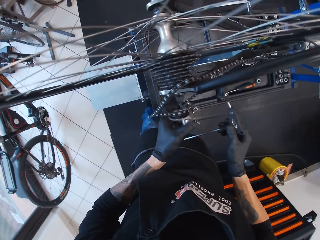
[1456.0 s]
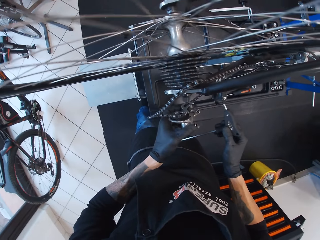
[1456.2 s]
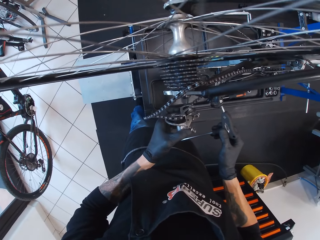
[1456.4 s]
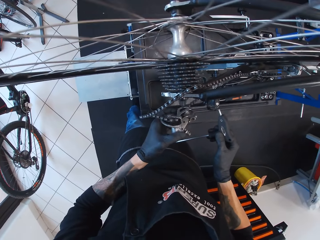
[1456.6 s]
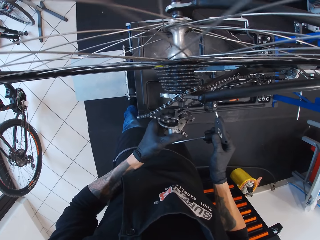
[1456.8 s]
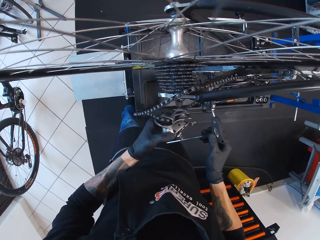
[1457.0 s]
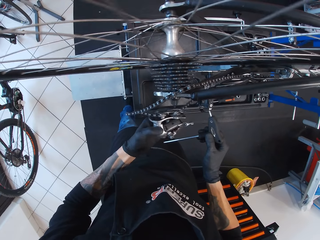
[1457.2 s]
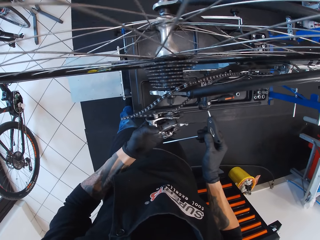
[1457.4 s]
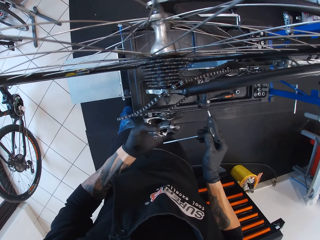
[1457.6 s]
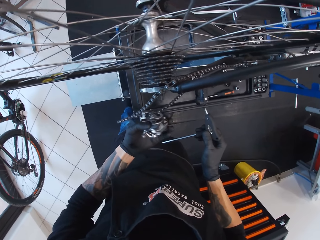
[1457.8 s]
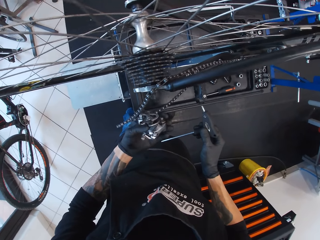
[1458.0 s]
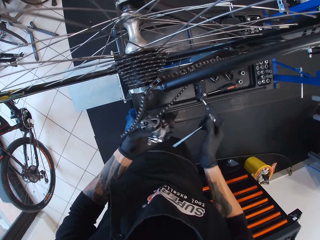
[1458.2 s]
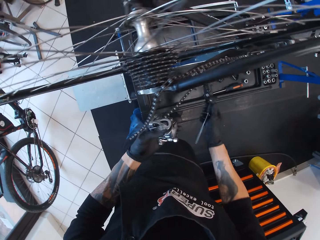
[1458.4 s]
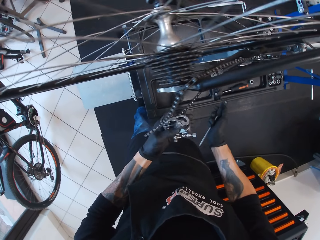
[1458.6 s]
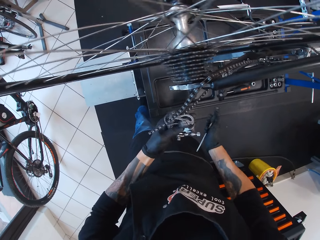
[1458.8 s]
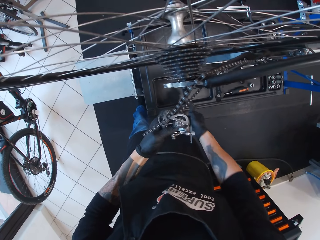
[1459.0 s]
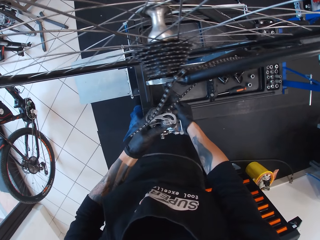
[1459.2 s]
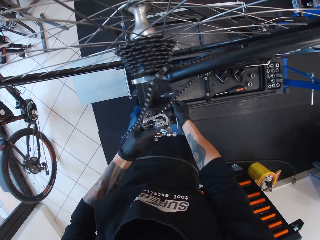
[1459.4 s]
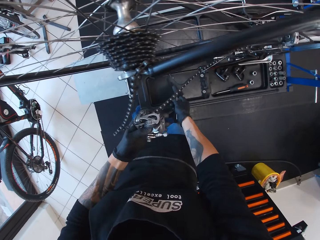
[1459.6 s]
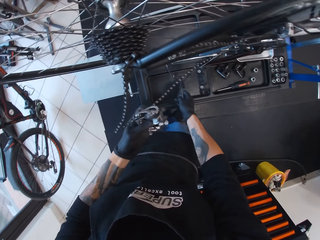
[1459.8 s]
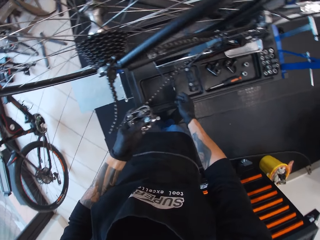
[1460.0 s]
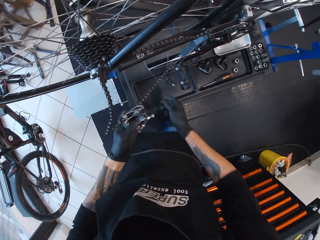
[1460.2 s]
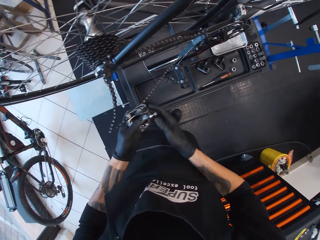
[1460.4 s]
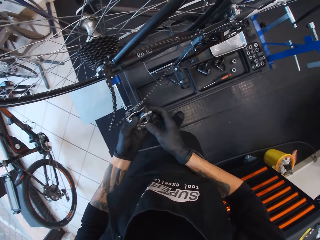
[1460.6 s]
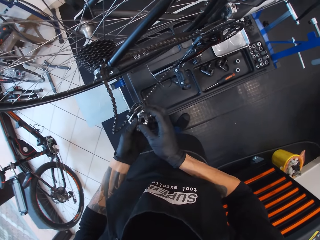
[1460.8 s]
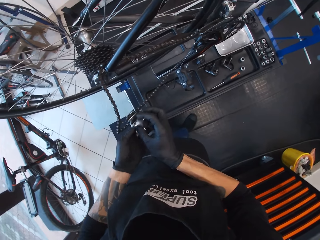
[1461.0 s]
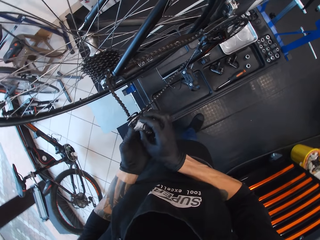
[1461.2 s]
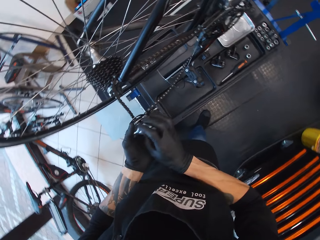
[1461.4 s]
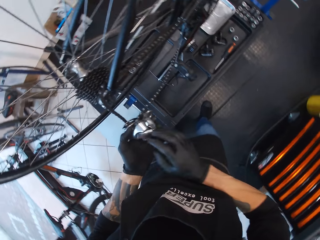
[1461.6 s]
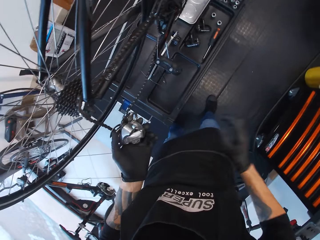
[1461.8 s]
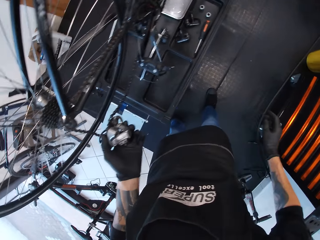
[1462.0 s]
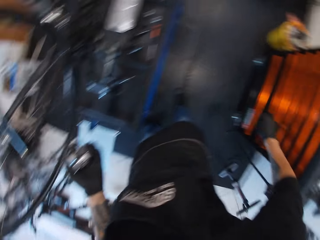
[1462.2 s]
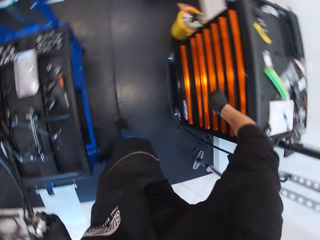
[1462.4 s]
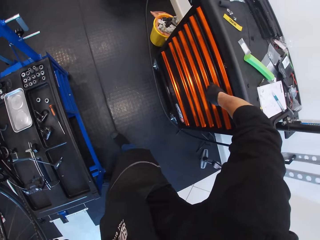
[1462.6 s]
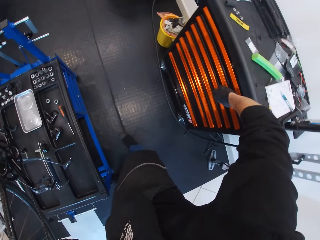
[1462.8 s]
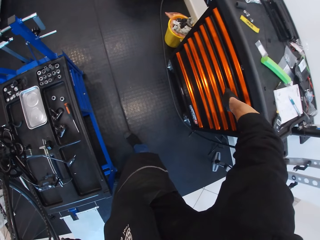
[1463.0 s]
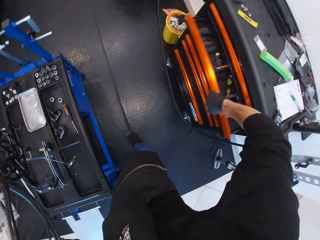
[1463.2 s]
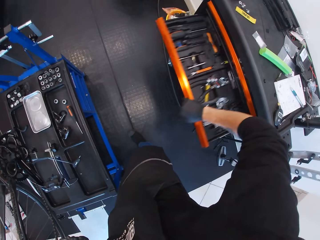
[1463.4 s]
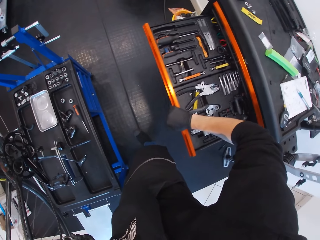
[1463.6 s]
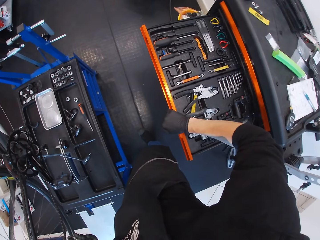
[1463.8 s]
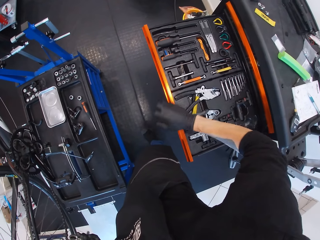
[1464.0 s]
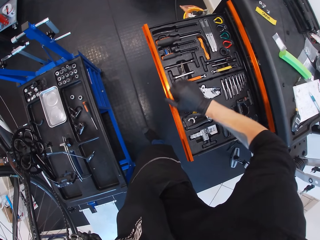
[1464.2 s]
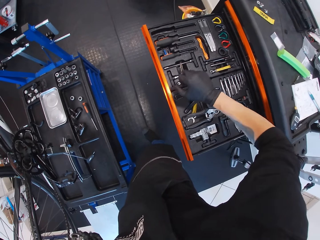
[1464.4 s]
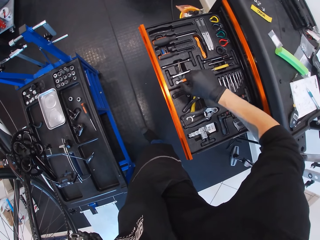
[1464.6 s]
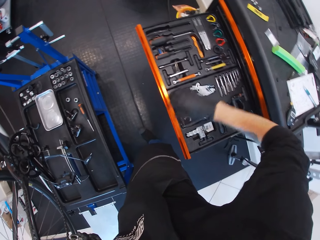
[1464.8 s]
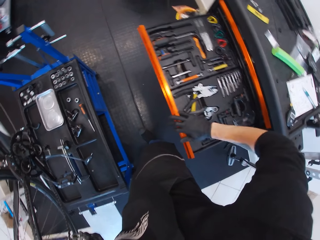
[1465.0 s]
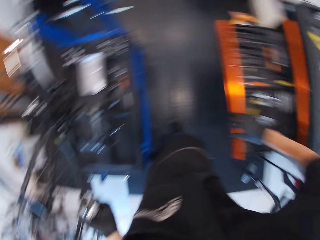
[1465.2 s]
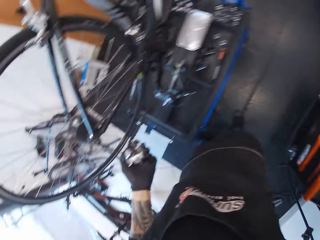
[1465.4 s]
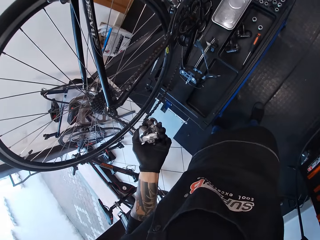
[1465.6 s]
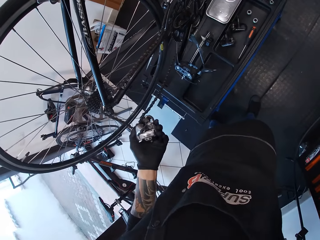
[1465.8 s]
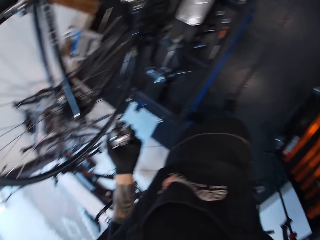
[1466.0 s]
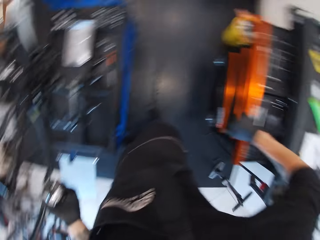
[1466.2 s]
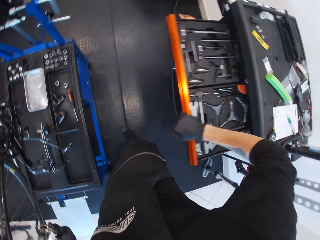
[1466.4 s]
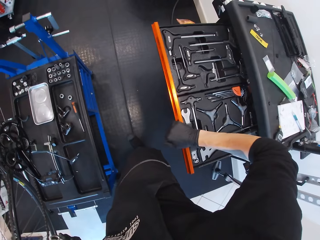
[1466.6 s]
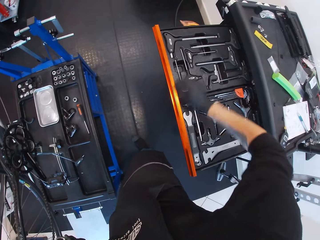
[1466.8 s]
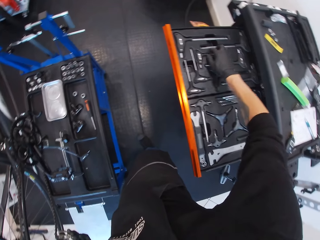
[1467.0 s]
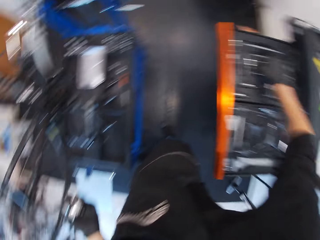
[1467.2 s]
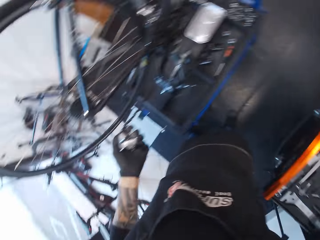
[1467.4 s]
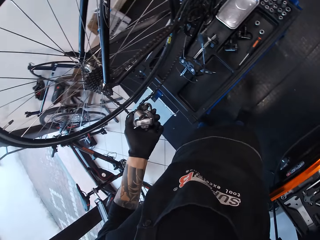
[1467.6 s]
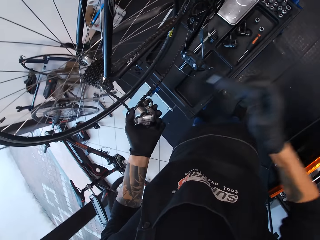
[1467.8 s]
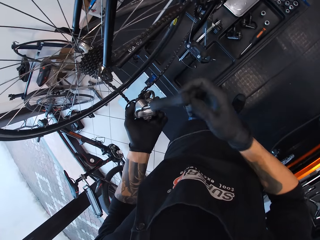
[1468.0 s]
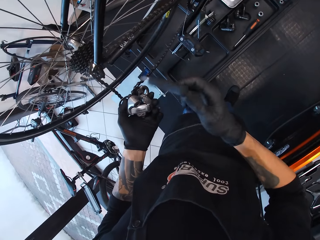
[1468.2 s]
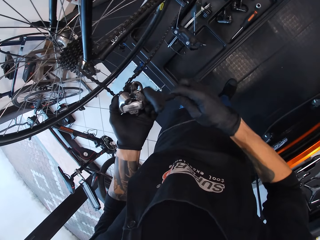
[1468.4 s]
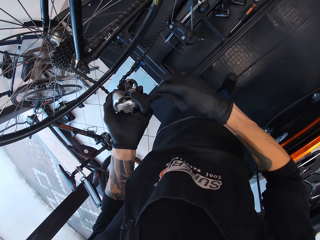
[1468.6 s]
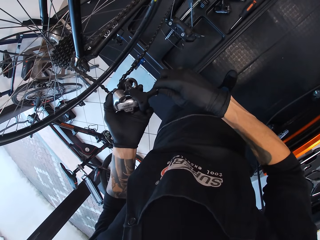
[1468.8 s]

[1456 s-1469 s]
The camera wearer spins the wheel of the bicycle. They place the hex key wrench on the rack. They hold the bottom bracket with both hands. They open the drawer with the right hand. They close the drawer with the right hand. They open the drawer with the right hand. They pick the hex key wrench.

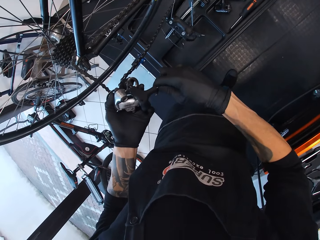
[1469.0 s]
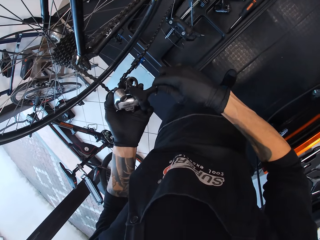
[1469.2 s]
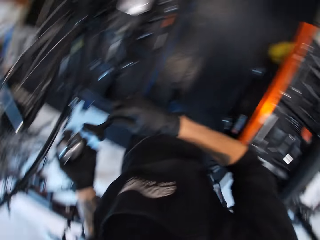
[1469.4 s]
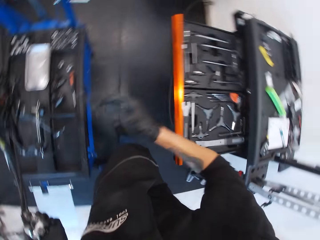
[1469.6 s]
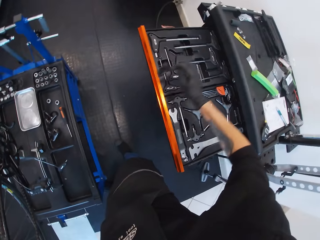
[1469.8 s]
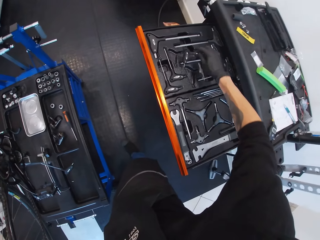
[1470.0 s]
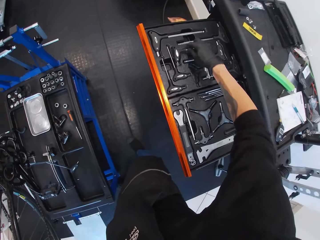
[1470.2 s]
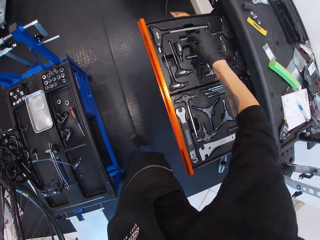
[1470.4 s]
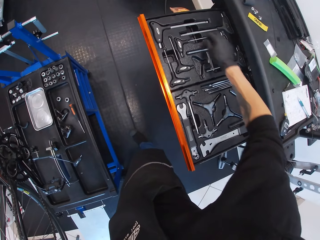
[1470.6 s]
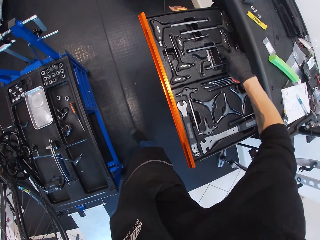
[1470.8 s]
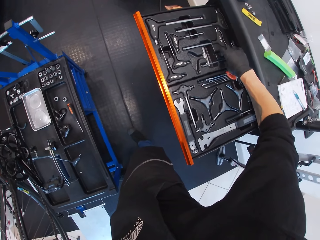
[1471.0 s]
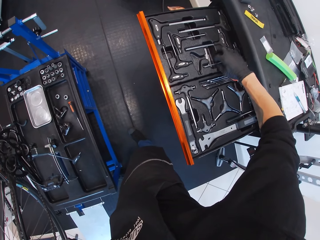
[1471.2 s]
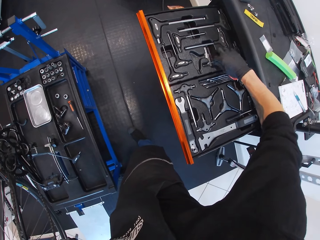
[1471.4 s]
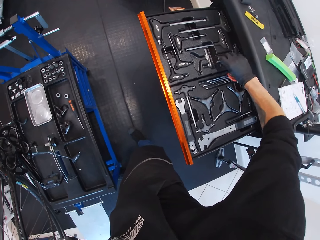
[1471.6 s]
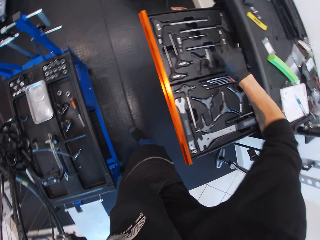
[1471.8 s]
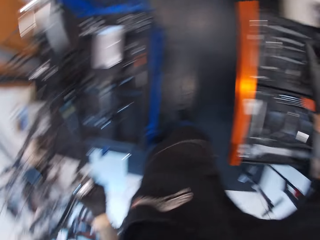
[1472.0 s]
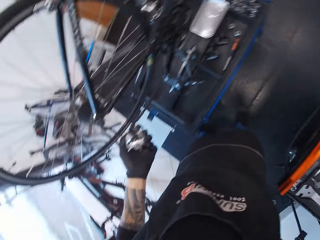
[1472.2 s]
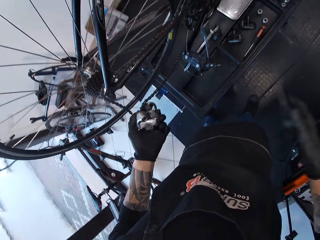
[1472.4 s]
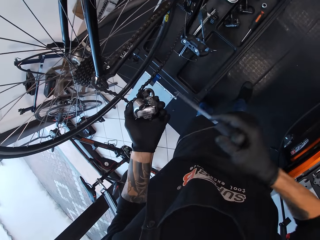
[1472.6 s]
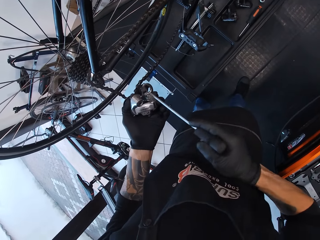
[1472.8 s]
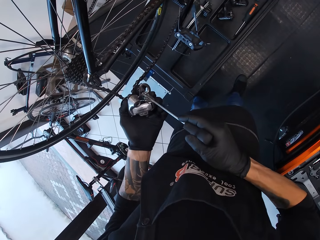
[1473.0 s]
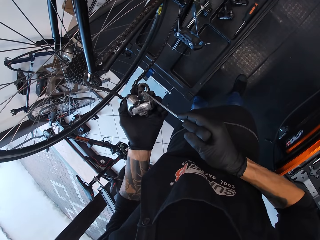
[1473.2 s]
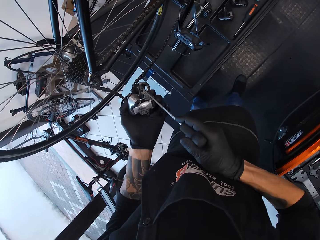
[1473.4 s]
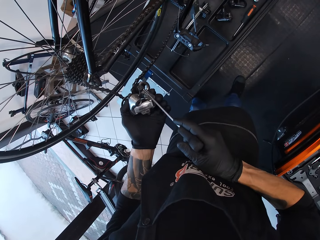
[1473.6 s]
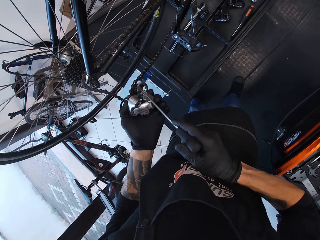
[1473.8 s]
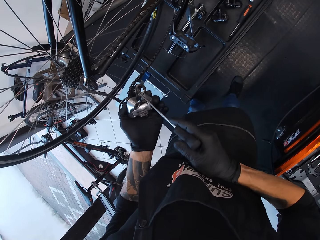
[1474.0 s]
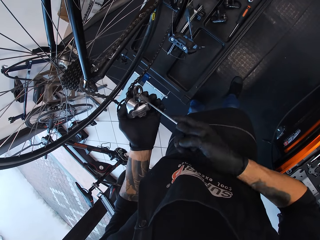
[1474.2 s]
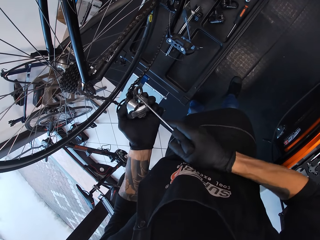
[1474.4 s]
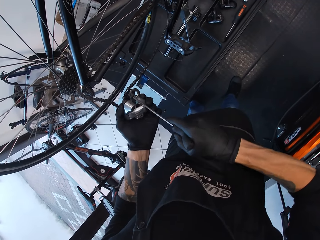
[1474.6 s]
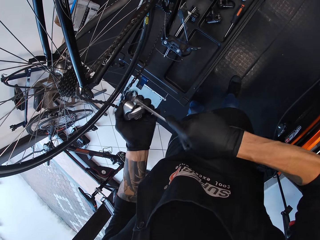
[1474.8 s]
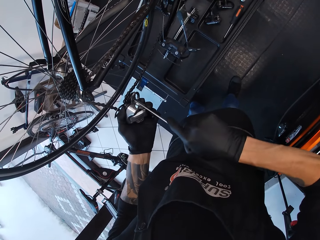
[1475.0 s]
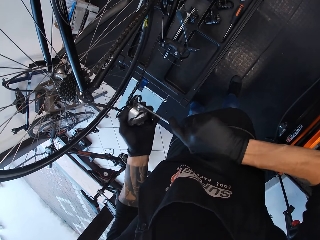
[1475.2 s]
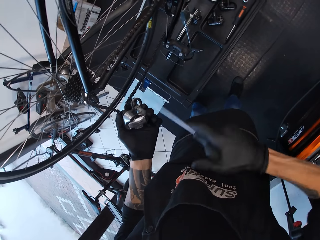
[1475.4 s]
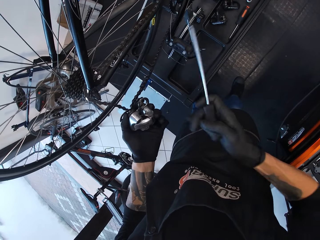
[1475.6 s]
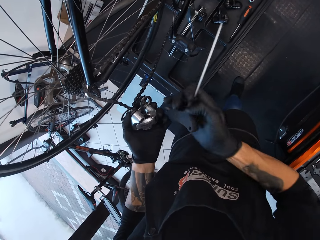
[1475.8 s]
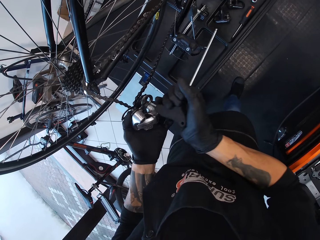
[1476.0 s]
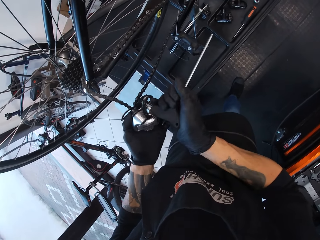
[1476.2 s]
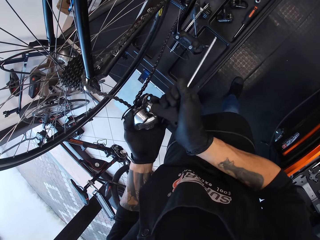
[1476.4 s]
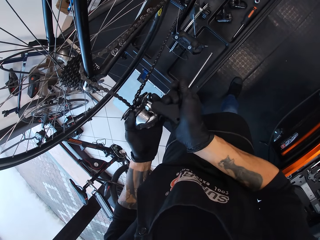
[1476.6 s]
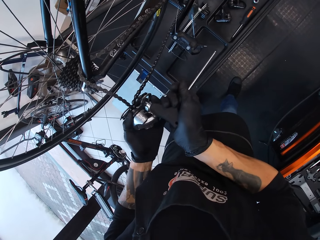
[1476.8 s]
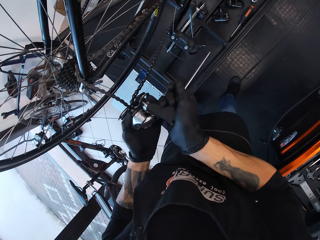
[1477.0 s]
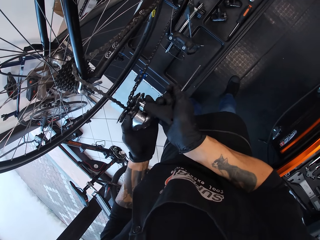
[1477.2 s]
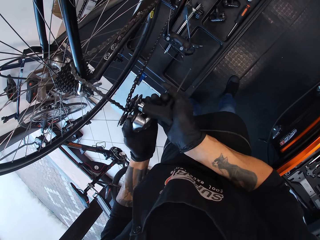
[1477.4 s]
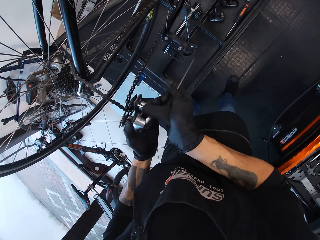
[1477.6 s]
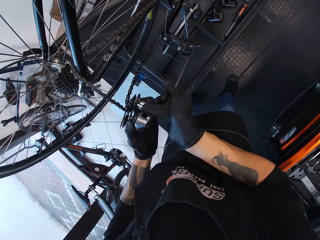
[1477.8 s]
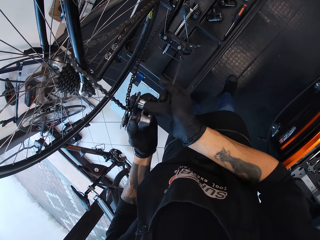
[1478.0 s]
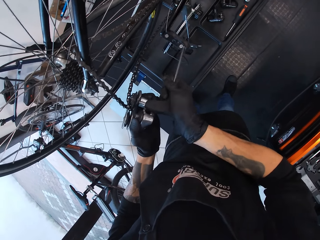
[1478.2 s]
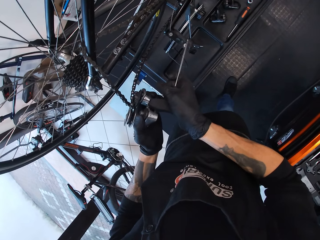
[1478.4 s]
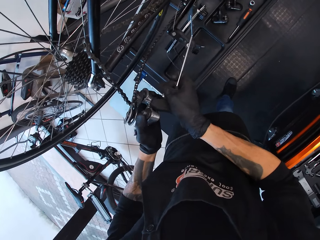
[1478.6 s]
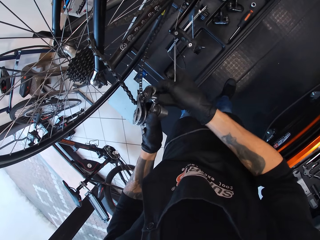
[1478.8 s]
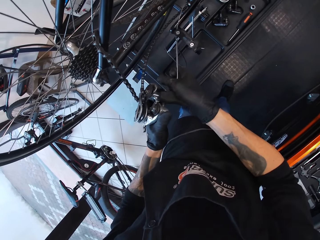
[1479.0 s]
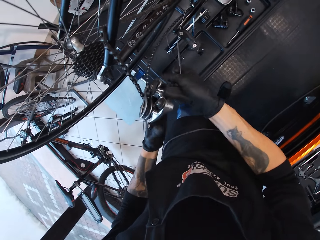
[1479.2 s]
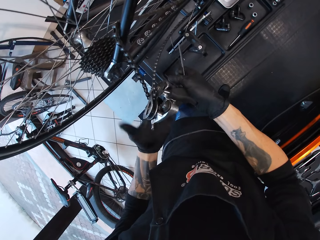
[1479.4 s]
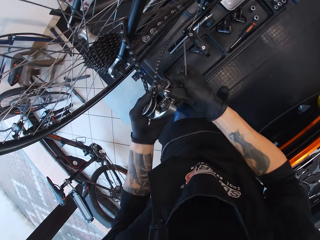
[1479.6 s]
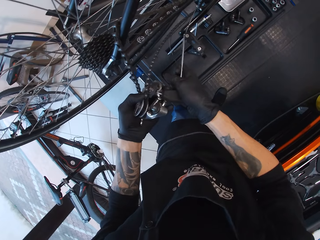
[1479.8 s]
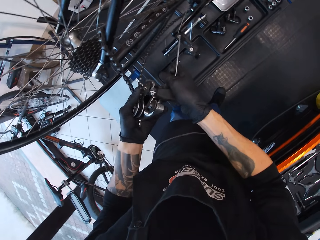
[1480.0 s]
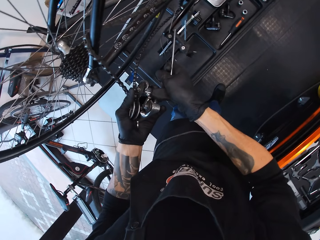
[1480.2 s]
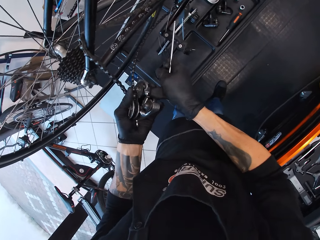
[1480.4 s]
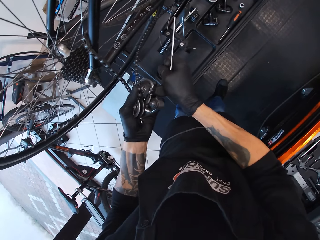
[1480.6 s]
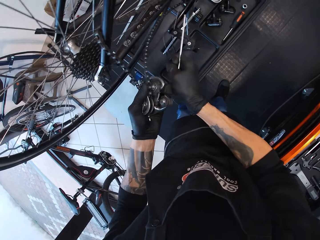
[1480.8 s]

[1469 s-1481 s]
The camera wearer inserts the hex key wrench in the bottom bracket. They place the hex key wrench in the drawer or tool box. They pick a screwdriver from the tool box with the right hand. They loosen the bottom bracket. They operate something.
